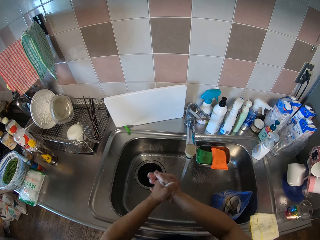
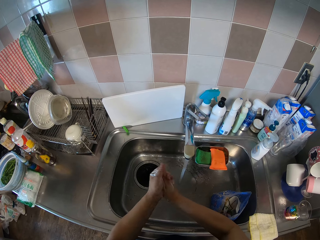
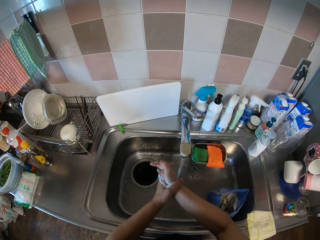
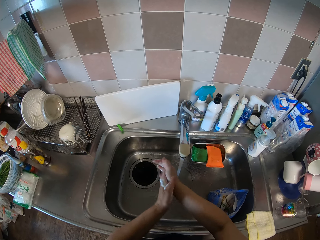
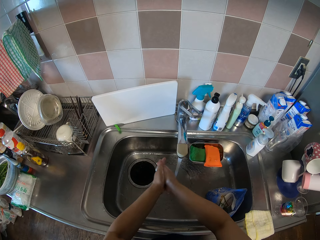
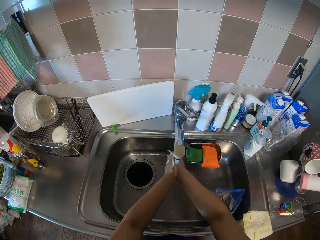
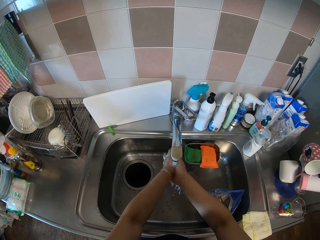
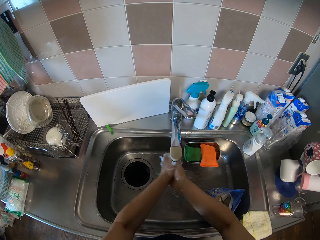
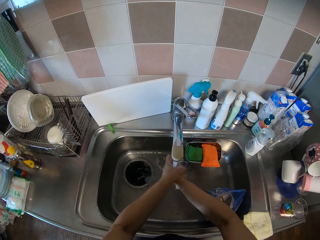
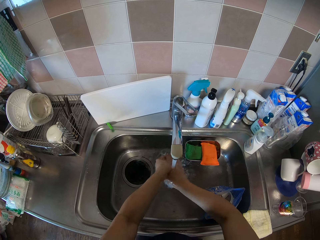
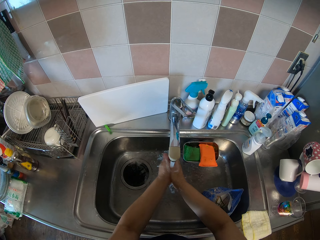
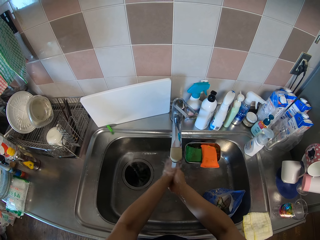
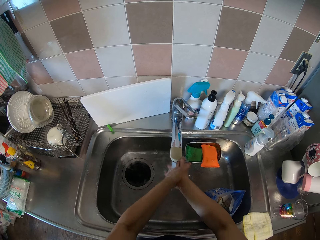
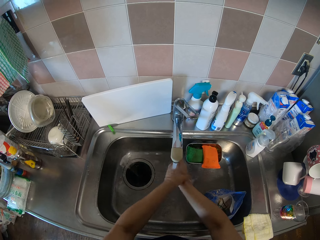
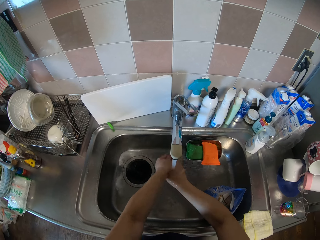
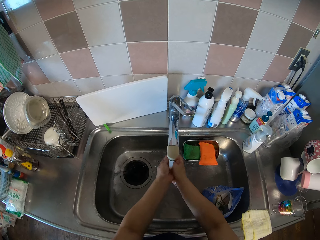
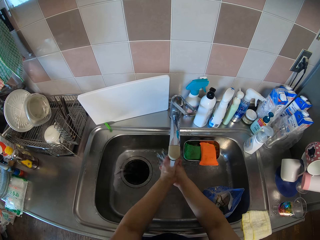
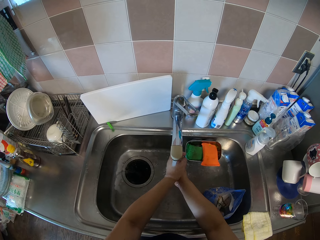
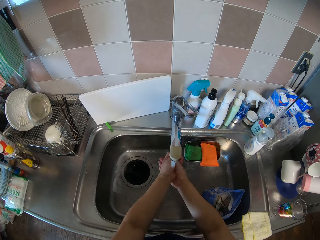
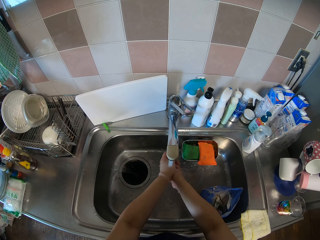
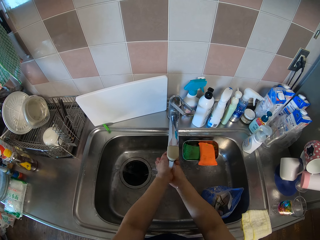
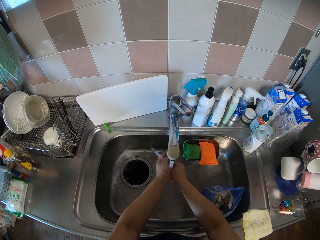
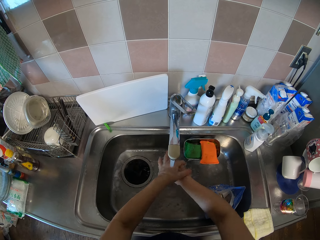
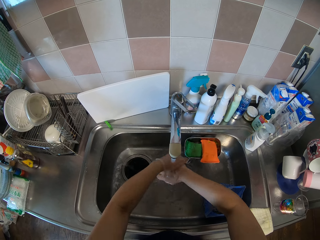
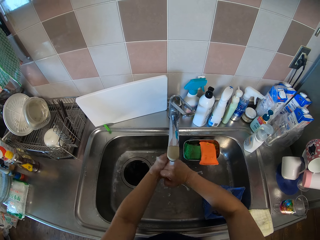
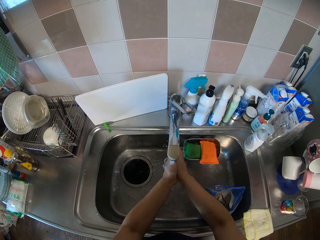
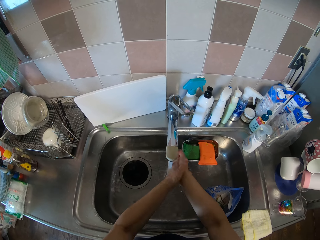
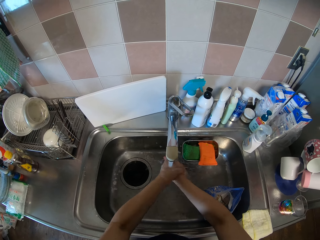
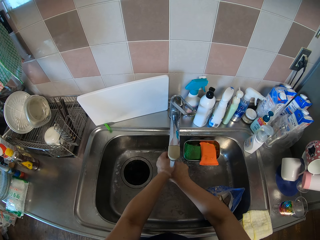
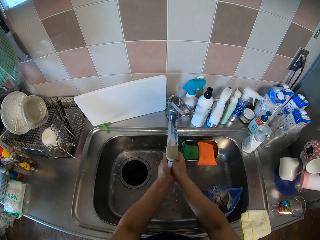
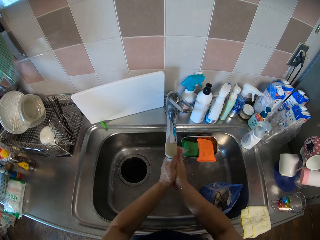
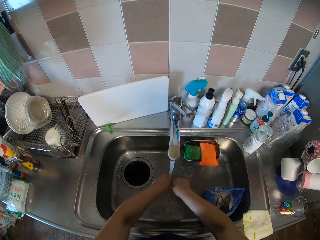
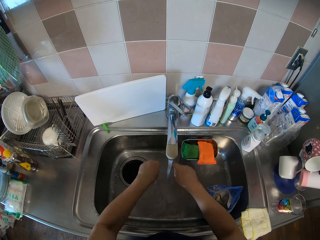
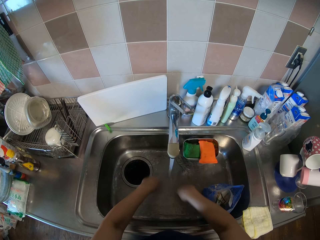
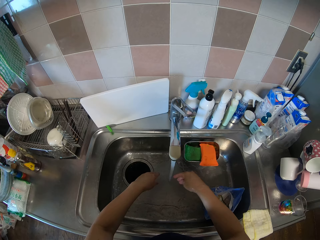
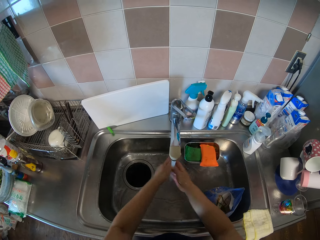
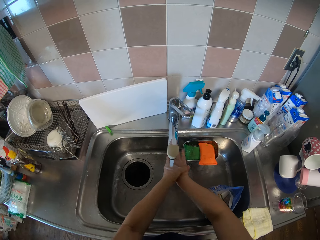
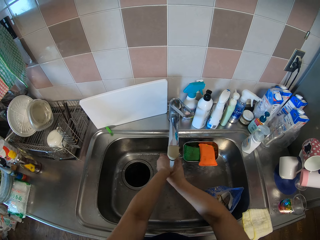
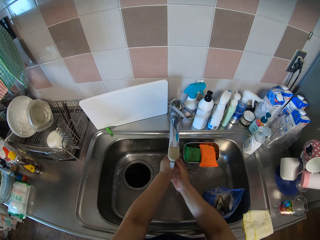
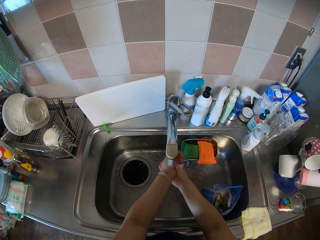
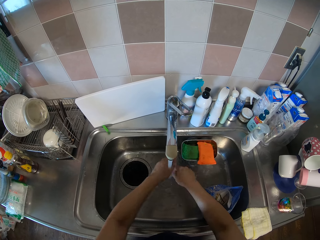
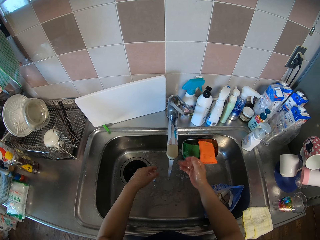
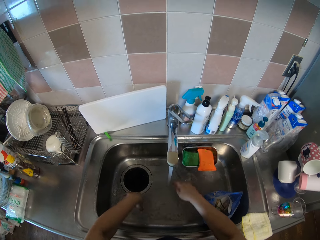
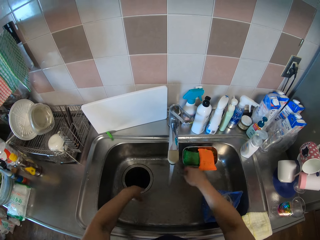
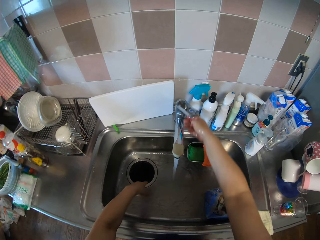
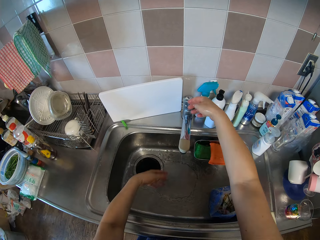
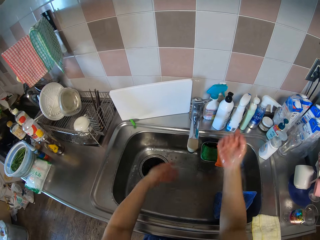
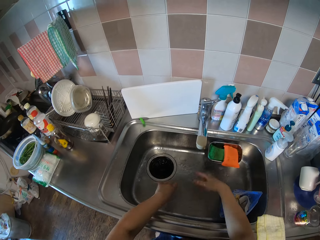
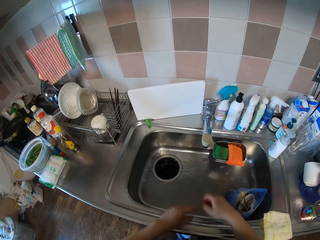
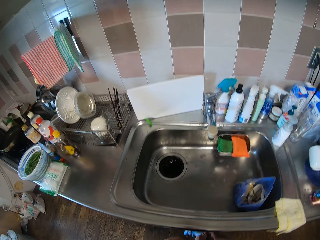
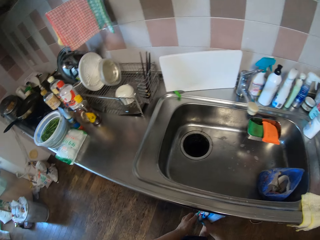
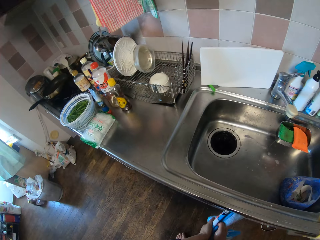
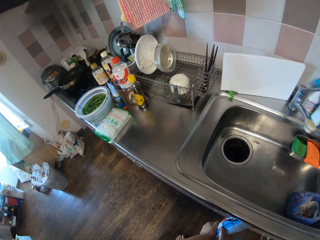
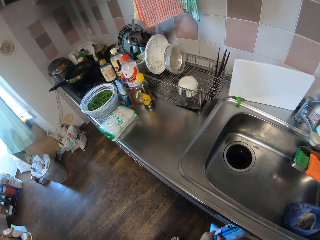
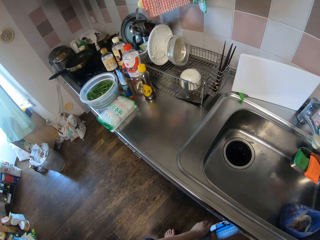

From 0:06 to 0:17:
The camera wearer cleans the hands with water. She shakes her hand. She cleans the hands with water. She turns off the tap.

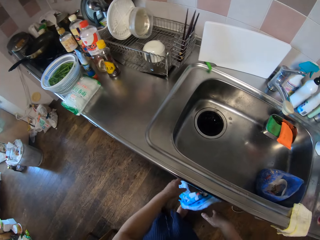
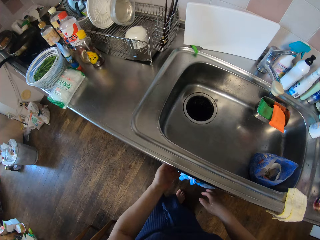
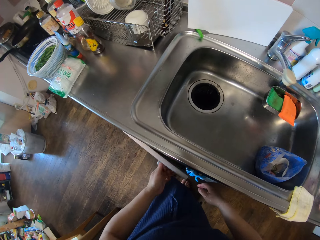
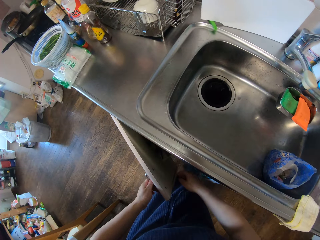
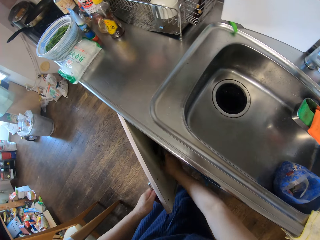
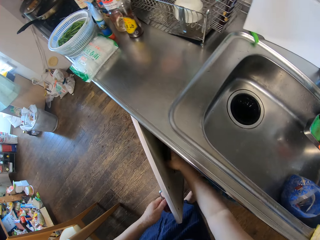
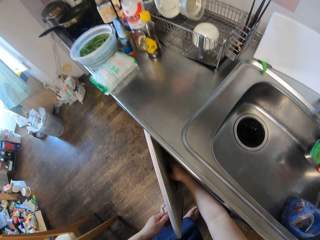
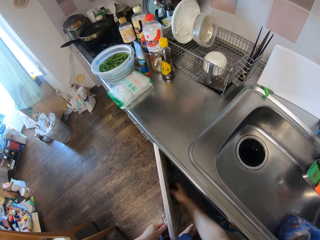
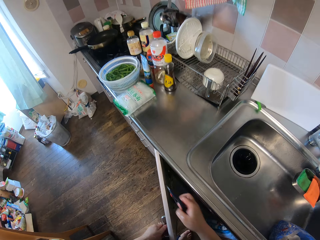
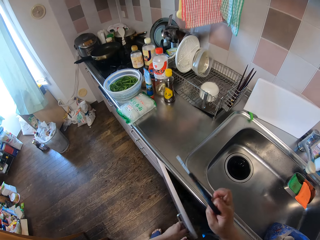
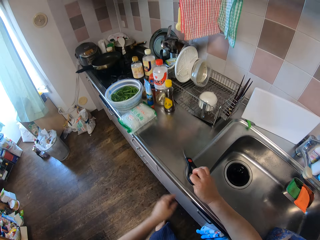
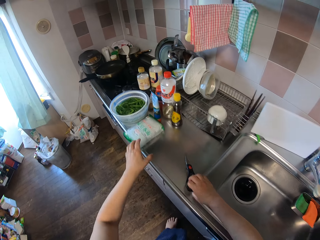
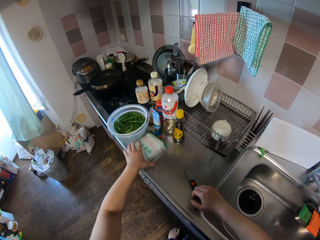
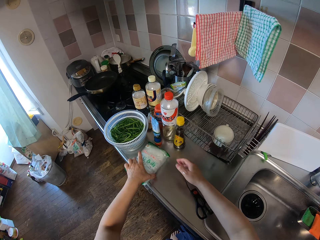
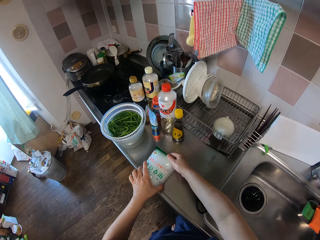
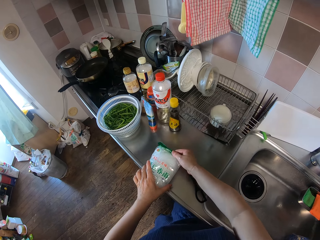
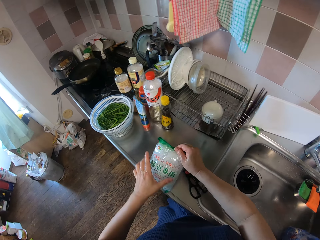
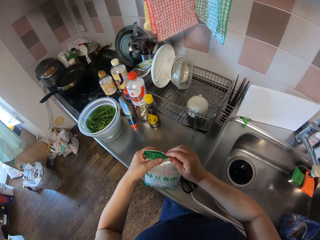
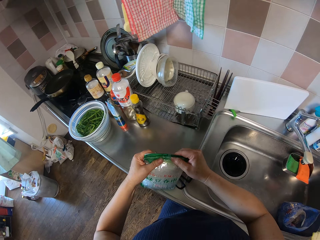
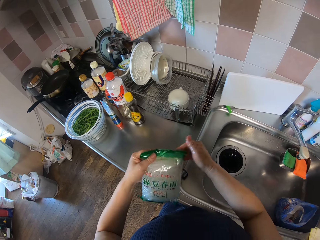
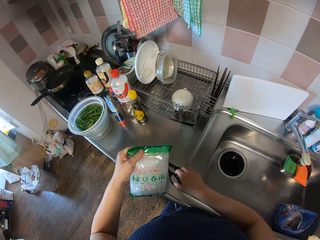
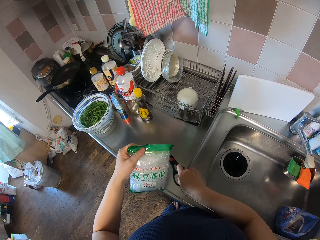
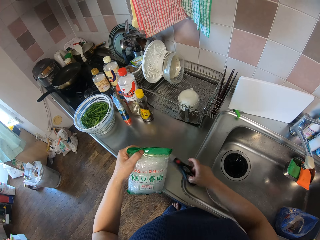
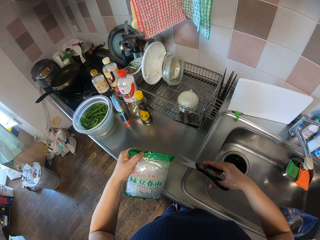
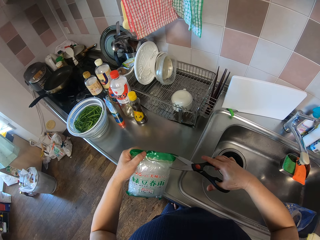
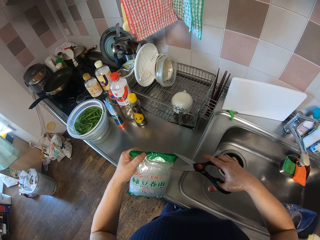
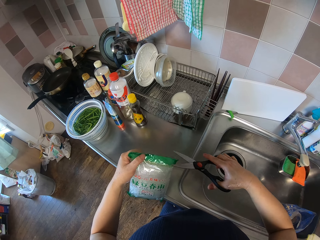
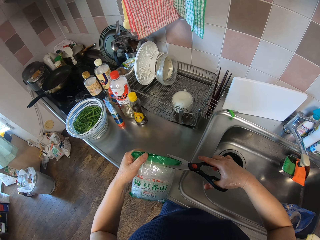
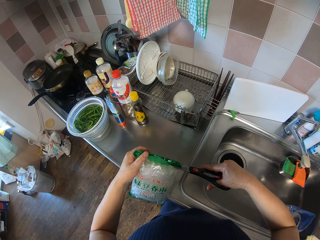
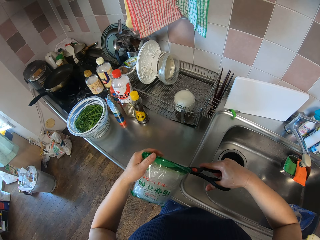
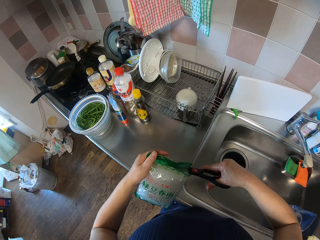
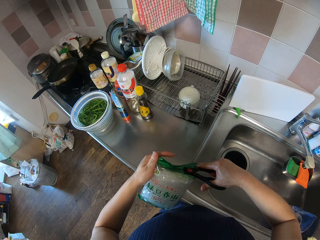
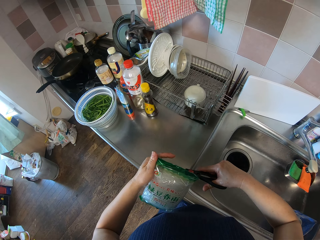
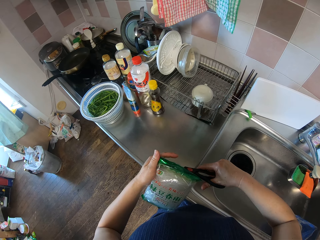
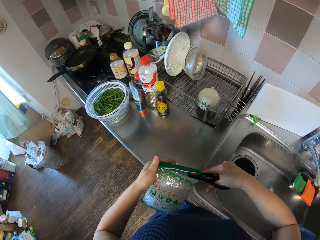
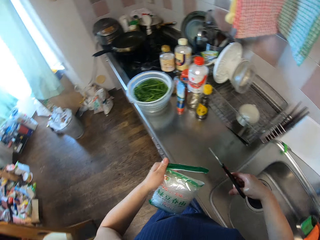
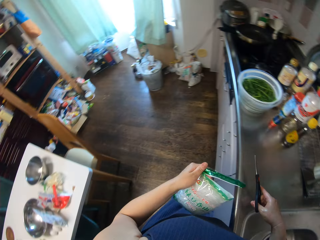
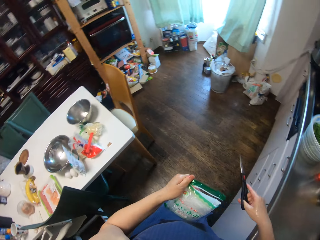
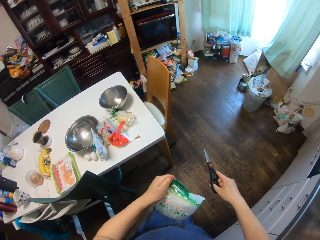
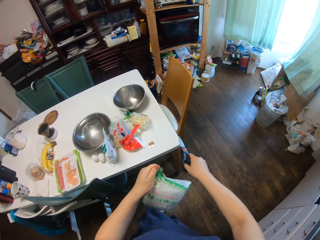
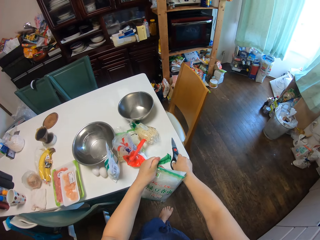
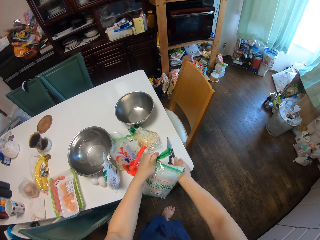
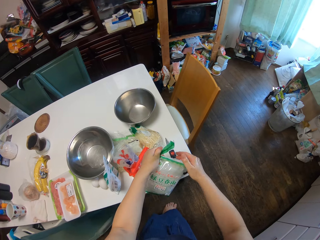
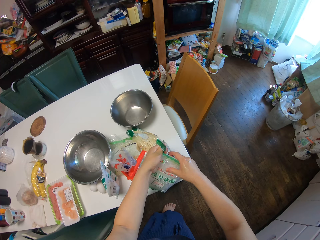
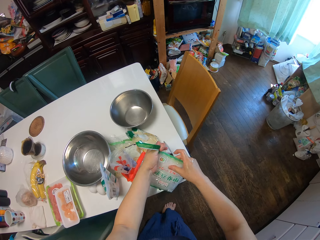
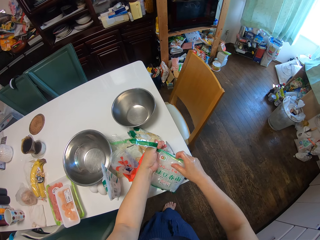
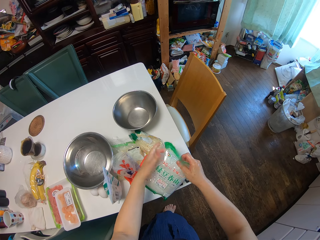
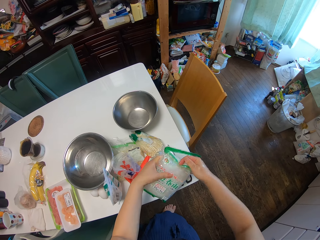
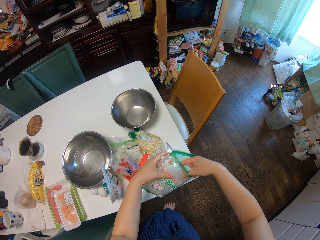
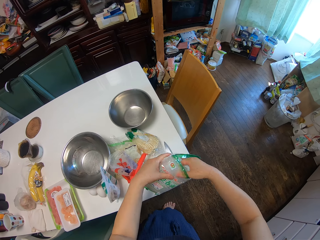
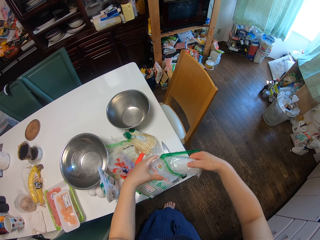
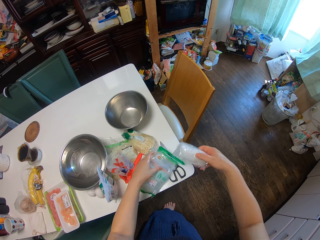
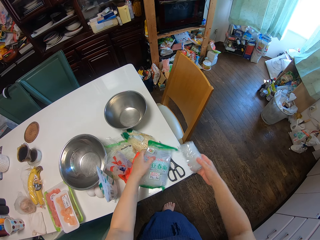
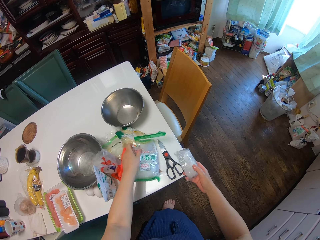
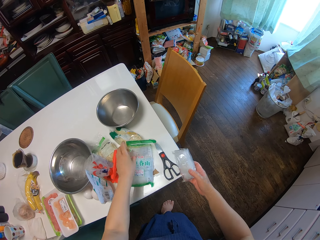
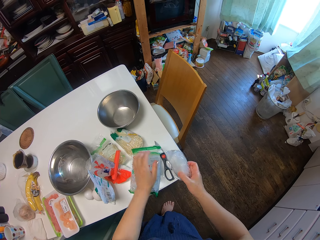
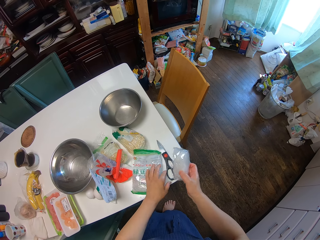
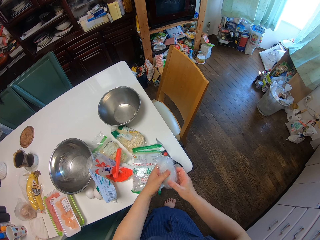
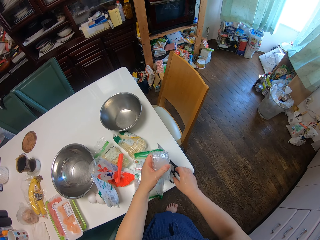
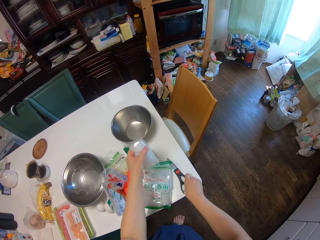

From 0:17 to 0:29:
The camera wearer dries her hand on the towel. She opens the kitchen cabinet or drawer. She takes the scissors, drops the scissors on the kitchen sink, and picks up a pack of noodles. She picks up the scissors. She cuts the noodles pack with the scissors. She drops the scissors on the table. She takes a noodles roll out of the pack or polythene bag.
